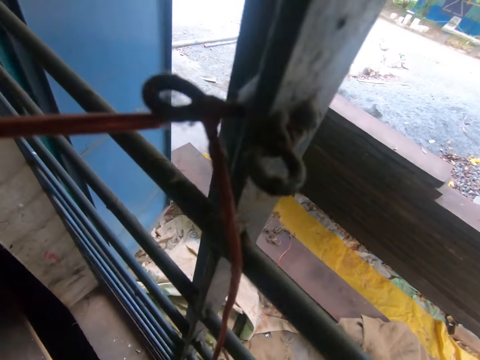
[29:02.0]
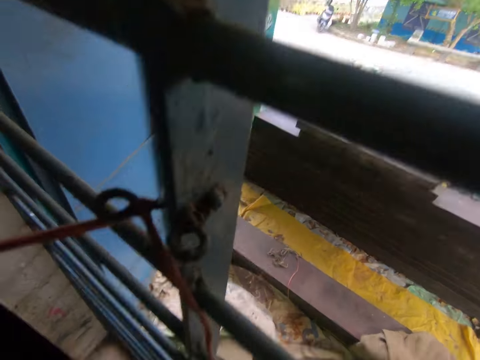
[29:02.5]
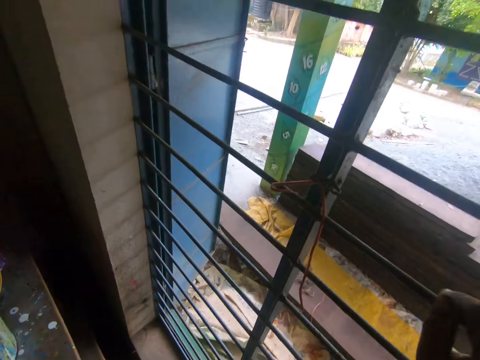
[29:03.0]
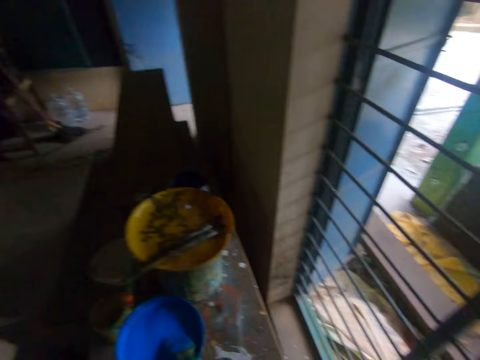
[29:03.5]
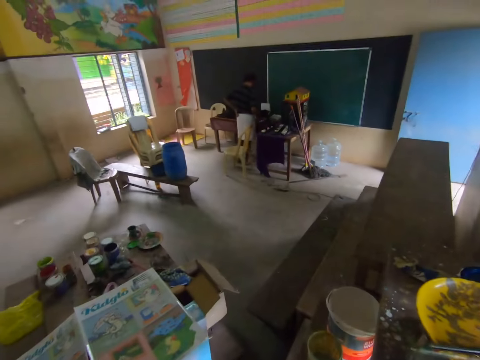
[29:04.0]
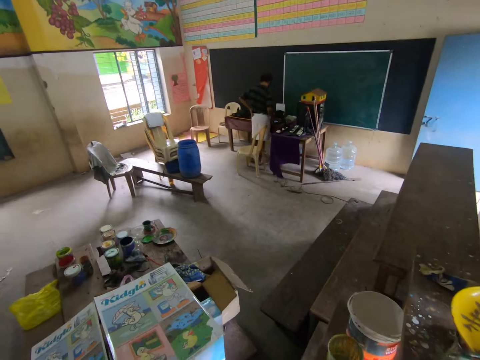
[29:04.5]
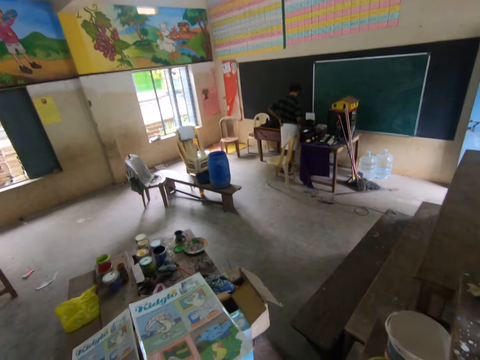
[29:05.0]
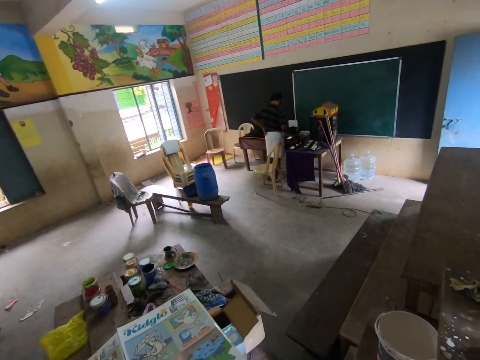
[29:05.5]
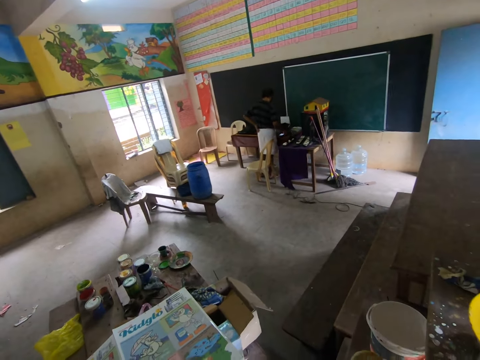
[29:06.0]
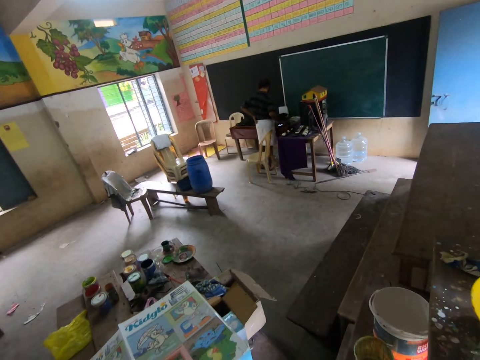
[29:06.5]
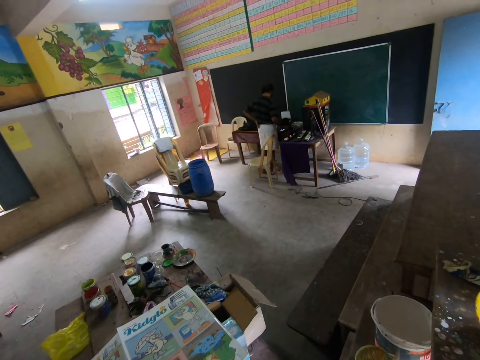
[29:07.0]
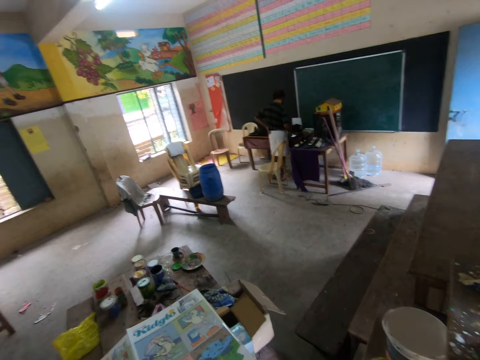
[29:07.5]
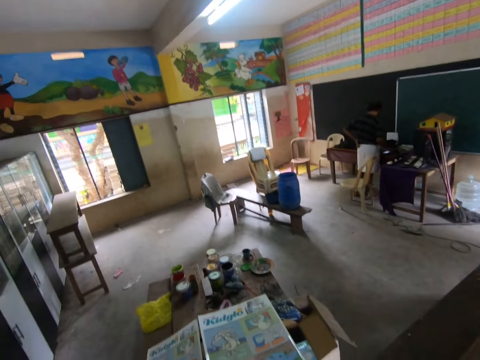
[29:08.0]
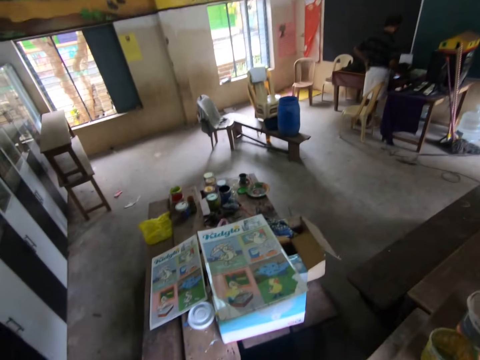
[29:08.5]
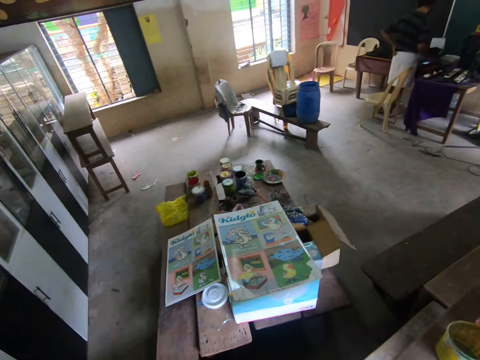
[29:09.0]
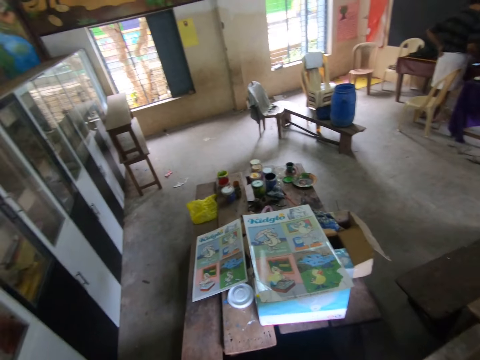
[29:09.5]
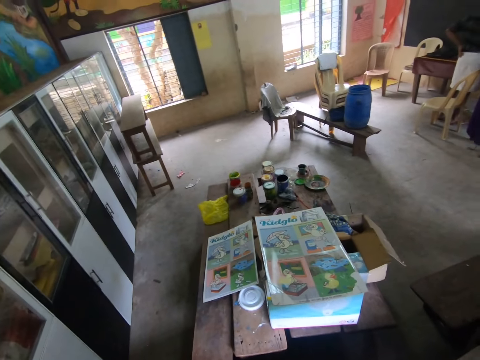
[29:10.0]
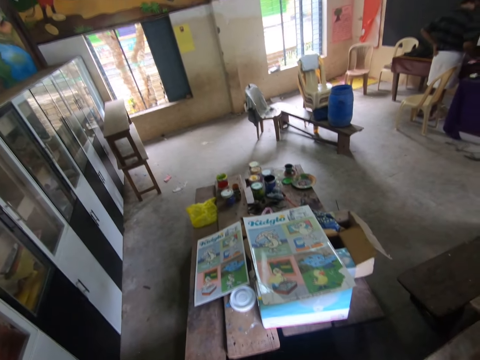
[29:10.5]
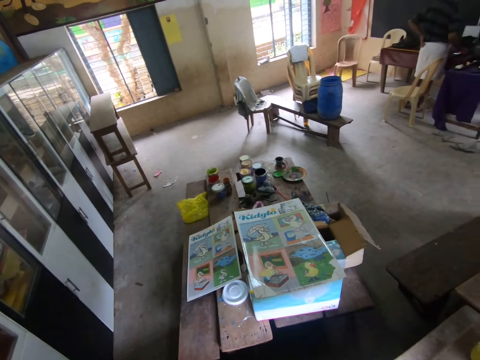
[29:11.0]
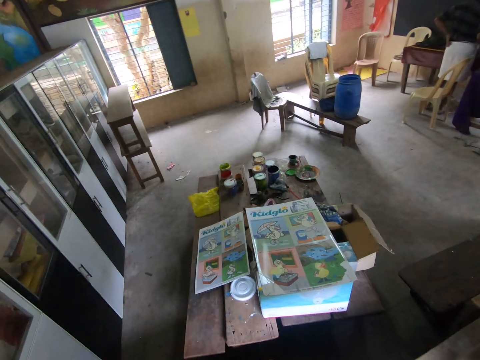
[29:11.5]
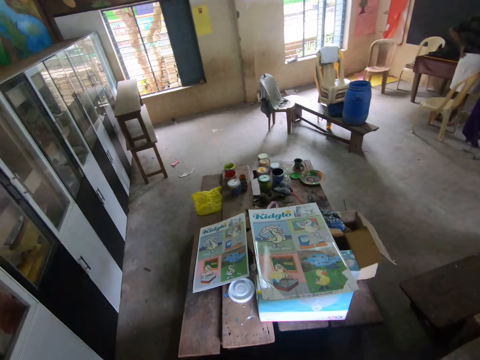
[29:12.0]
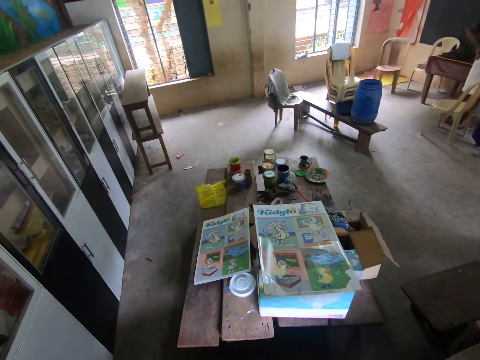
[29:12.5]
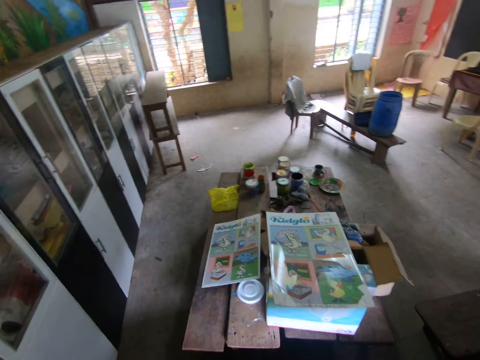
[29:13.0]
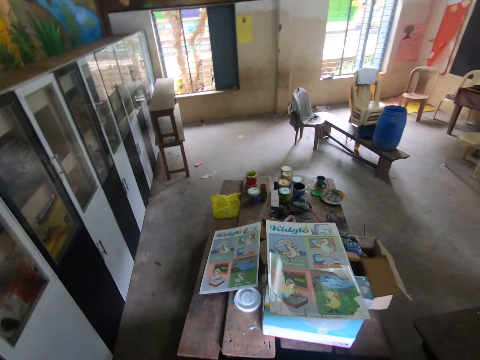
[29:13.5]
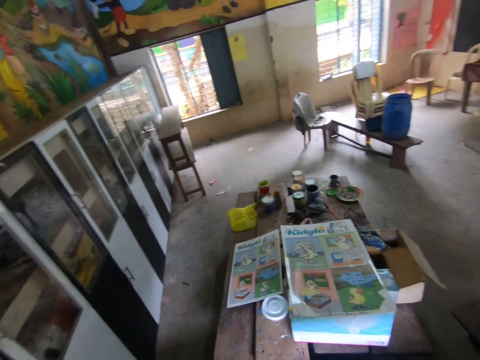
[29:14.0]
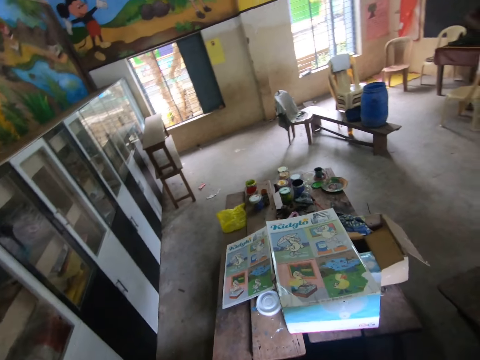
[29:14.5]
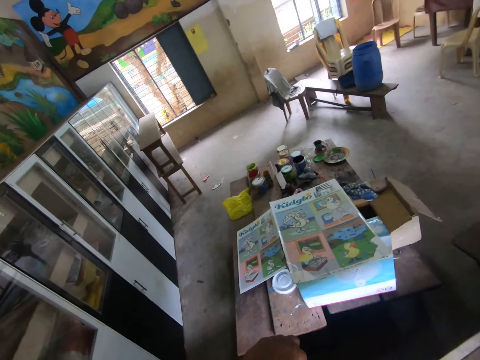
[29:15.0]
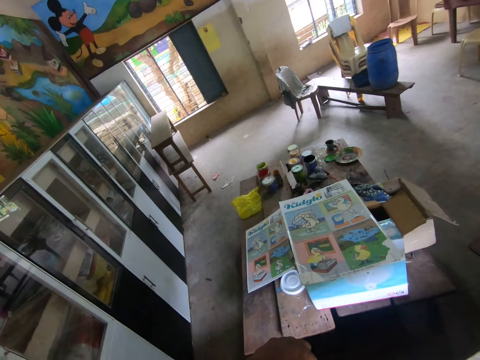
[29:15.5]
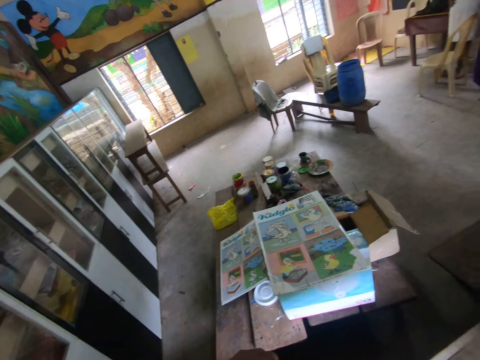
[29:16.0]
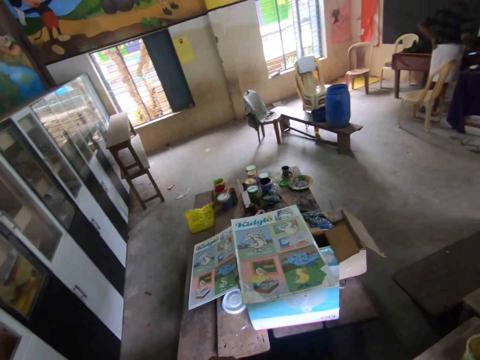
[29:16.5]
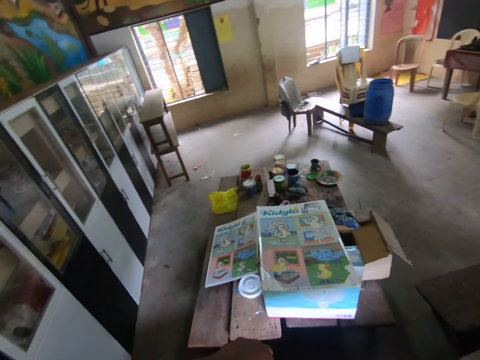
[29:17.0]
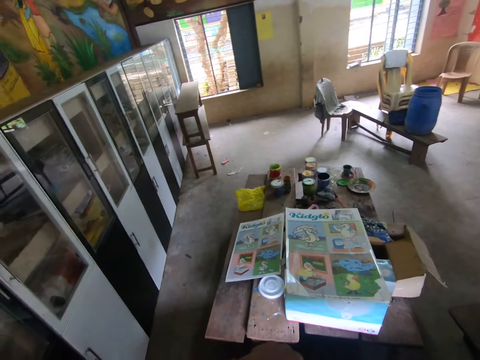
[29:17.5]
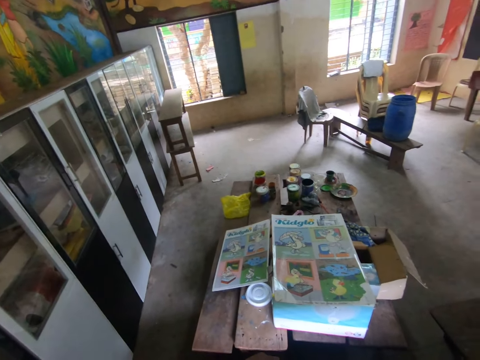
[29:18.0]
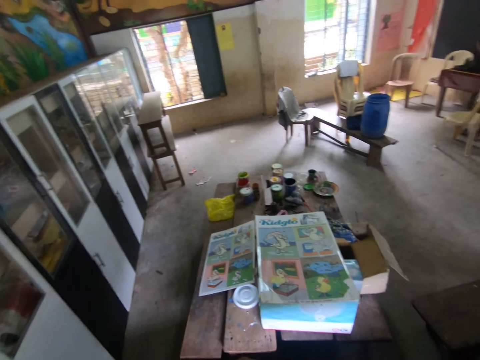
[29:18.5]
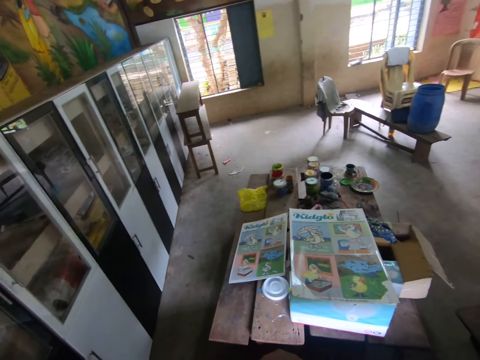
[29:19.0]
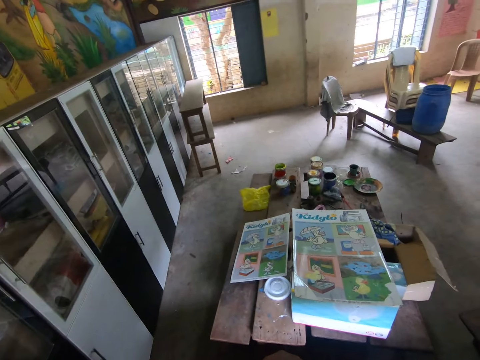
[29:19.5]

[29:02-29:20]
The camera wearer adjusts a camera. They interact with a man. They look around a room. They interact with the man. They look around the room. They interact with the man. They look around the room.

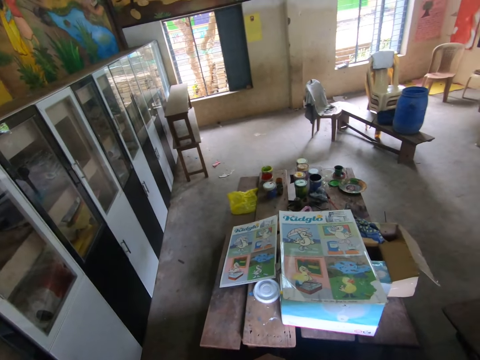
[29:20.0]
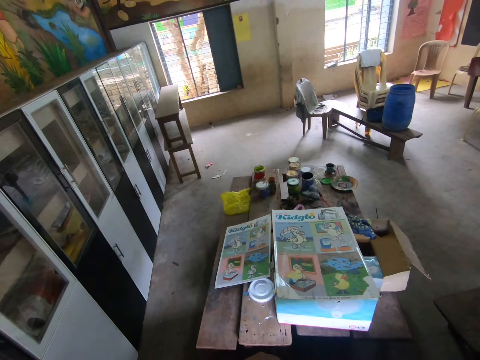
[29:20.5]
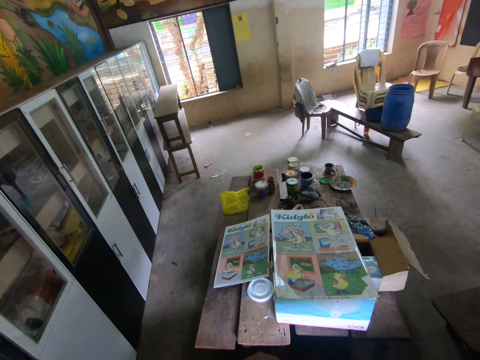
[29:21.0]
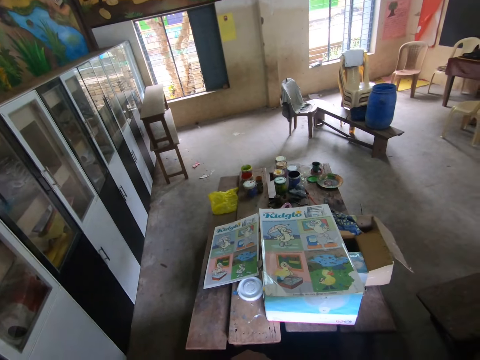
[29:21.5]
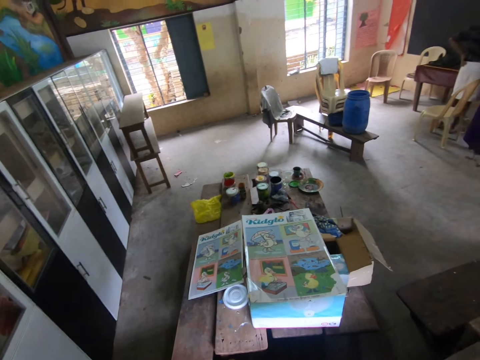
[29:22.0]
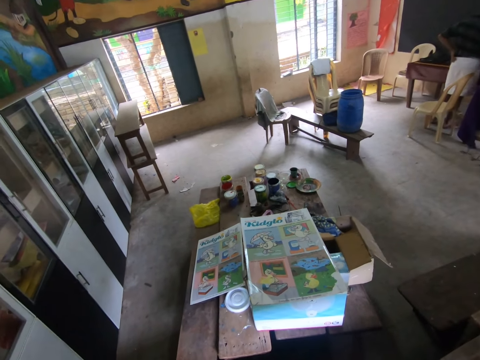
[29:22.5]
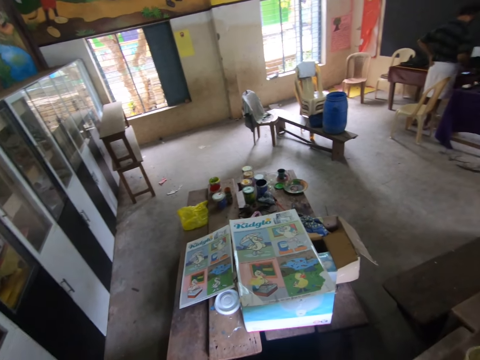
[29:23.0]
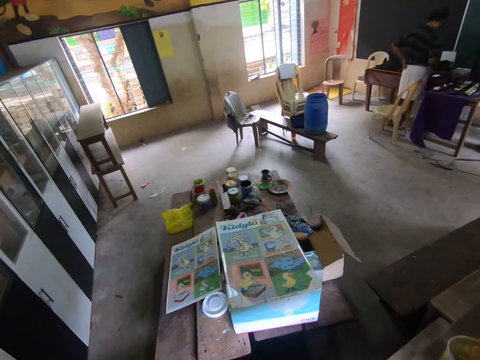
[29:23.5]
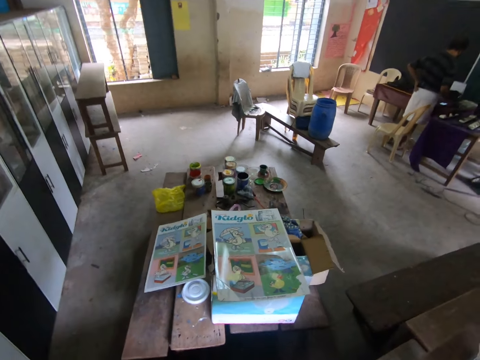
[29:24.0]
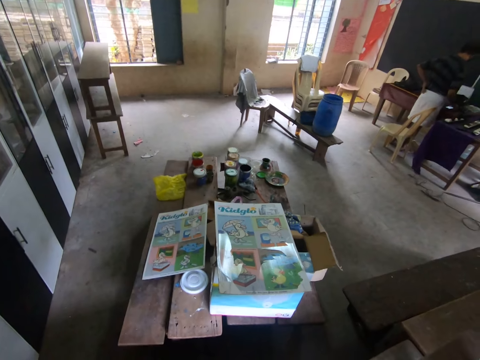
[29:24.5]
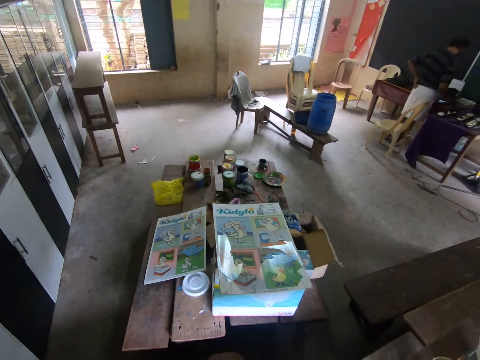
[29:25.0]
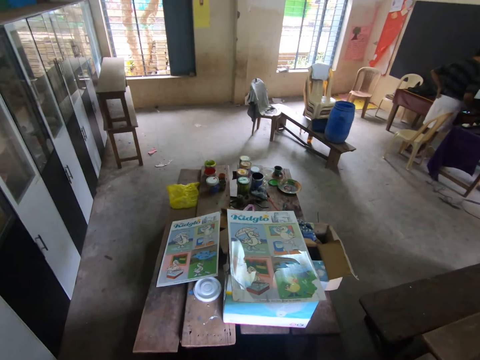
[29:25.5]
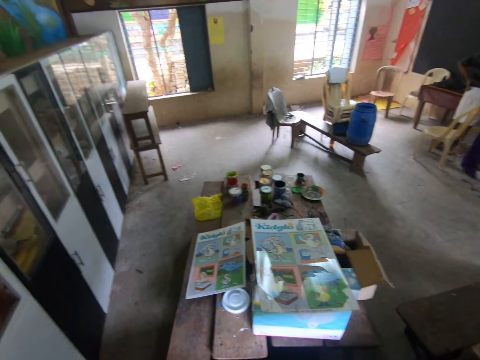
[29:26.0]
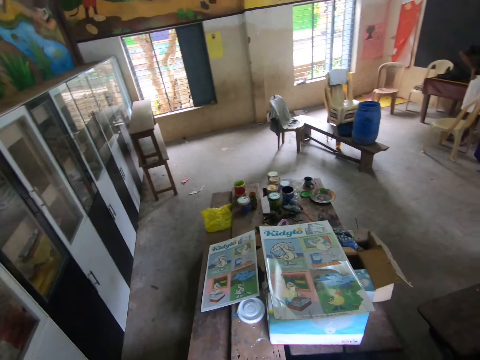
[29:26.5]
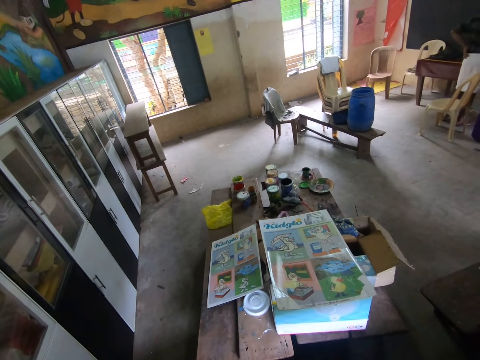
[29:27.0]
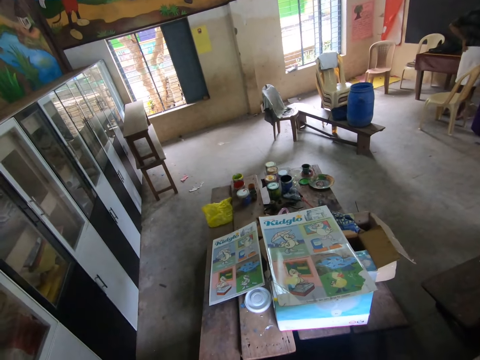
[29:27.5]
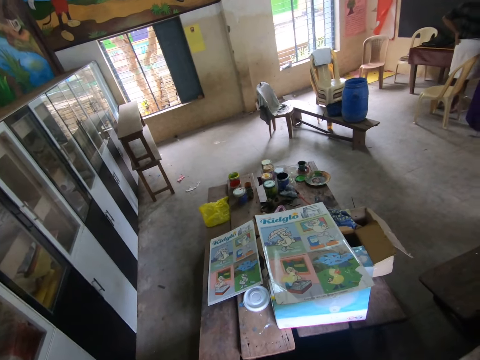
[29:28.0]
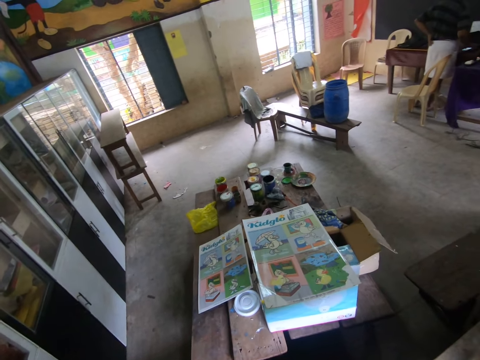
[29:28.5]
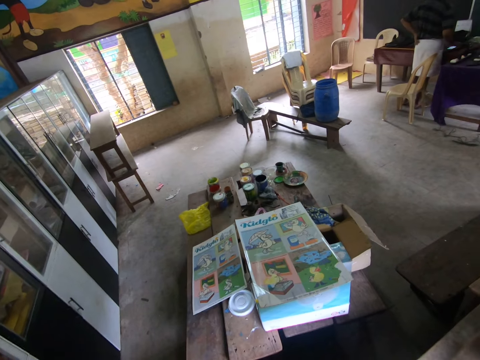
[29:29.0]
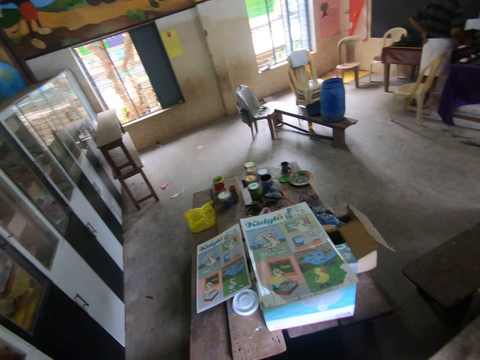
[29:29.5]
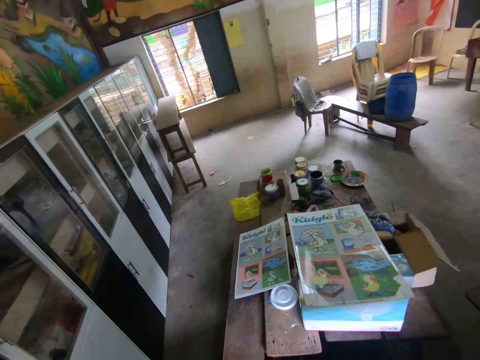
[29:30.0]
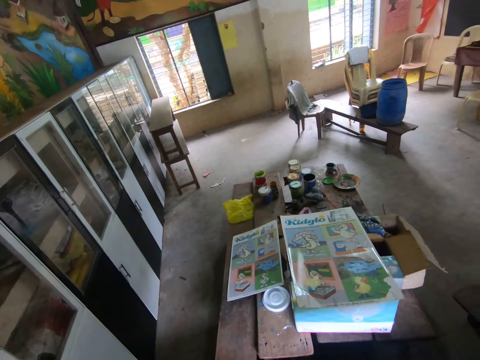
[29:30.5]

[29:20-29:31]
The camera wearer interacts with a man. They look around a room.
